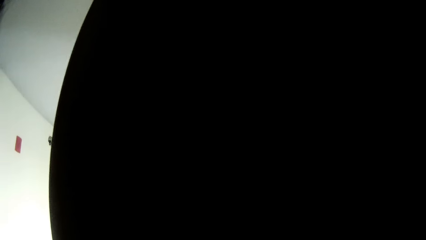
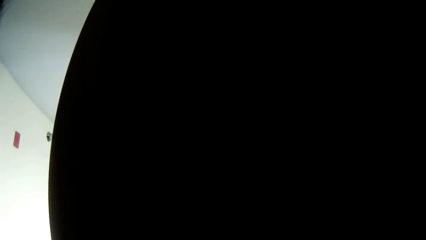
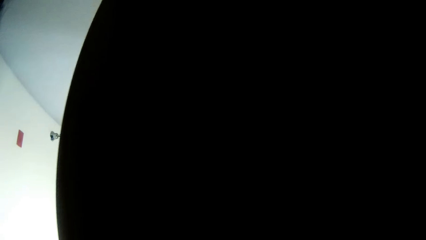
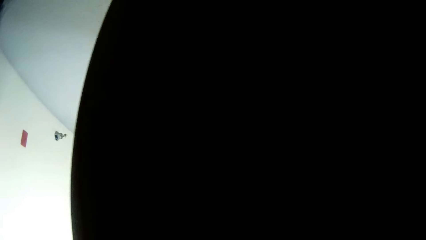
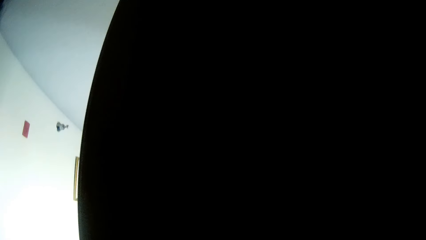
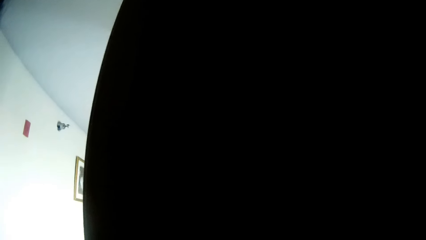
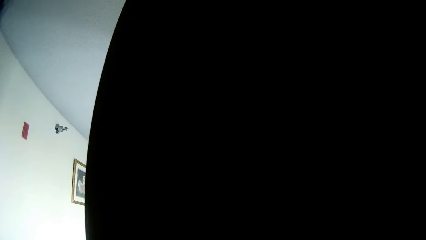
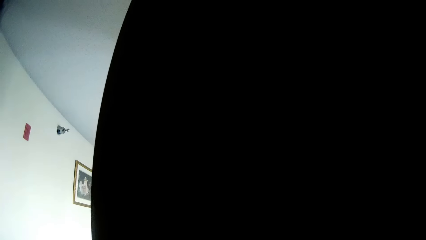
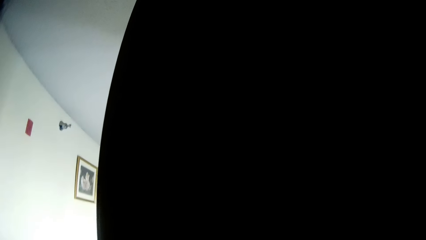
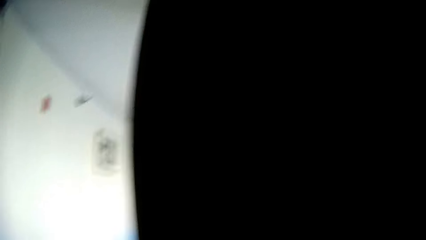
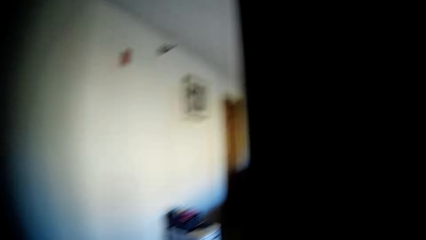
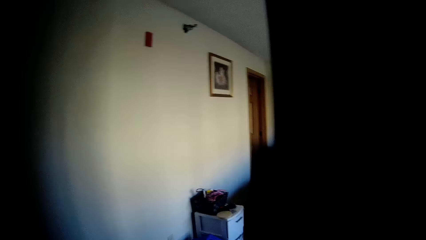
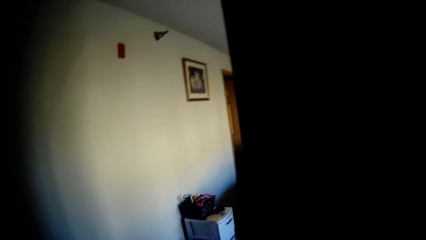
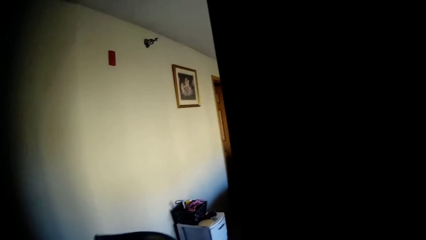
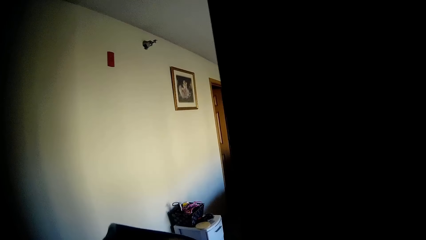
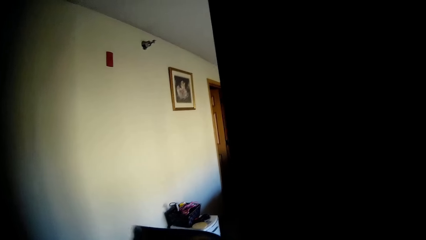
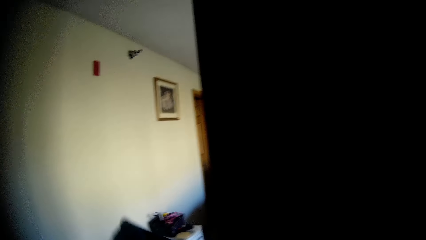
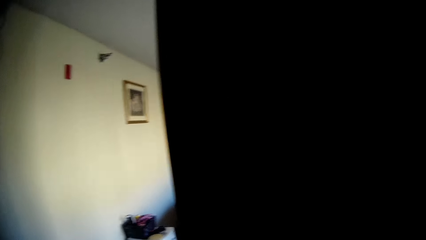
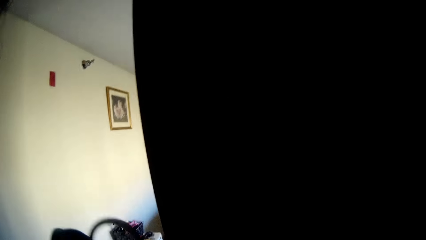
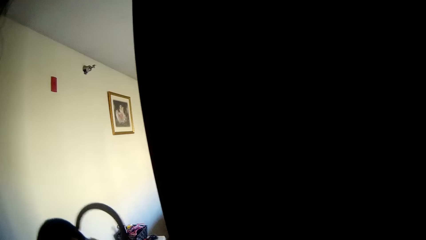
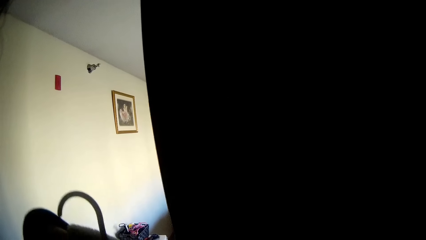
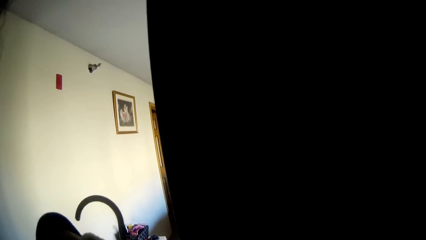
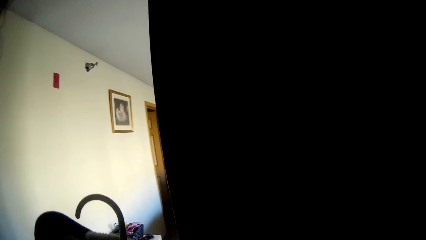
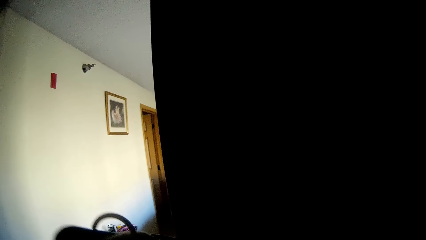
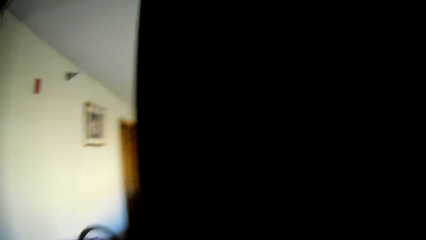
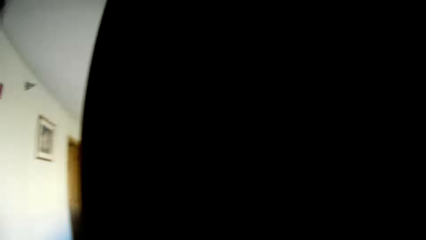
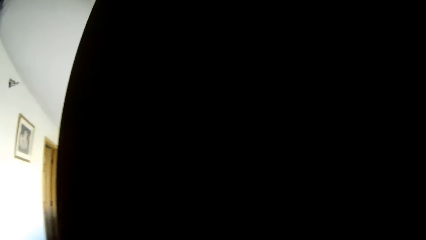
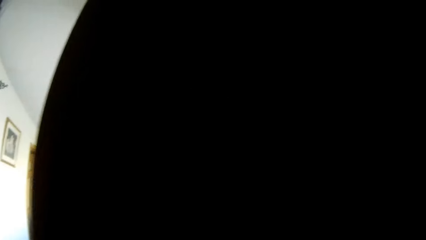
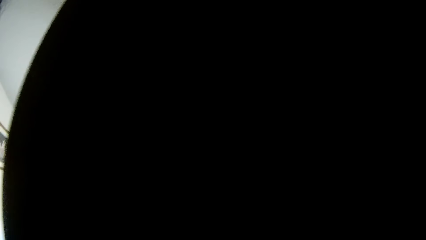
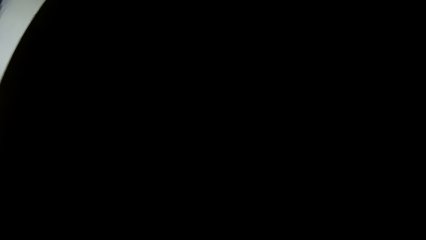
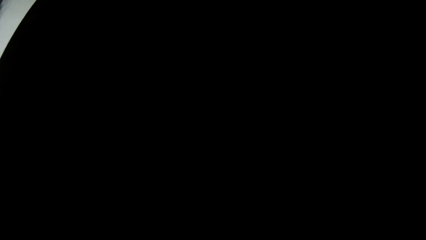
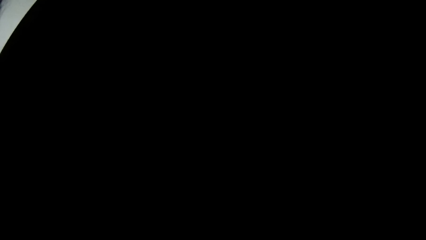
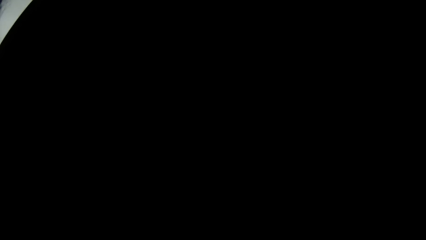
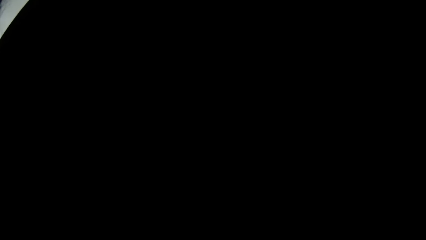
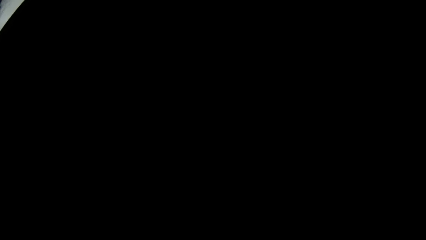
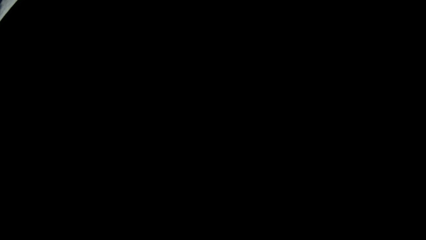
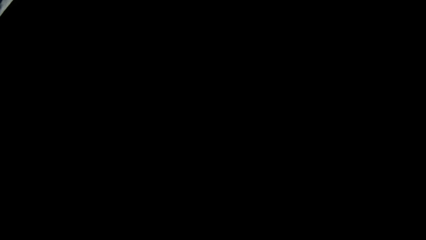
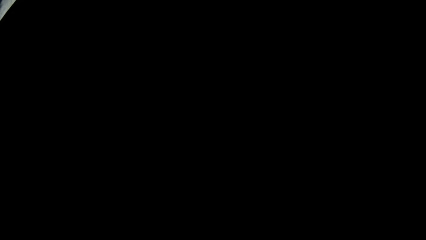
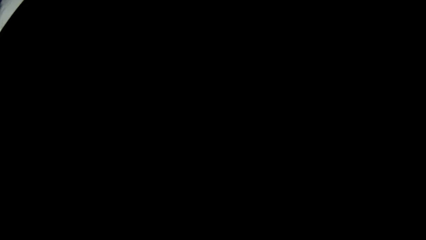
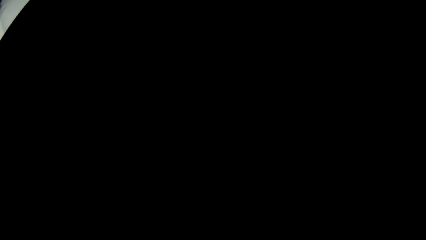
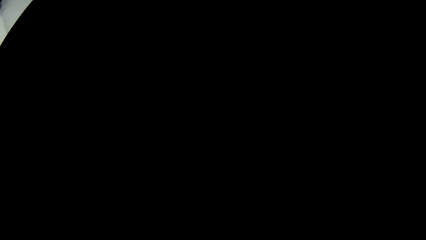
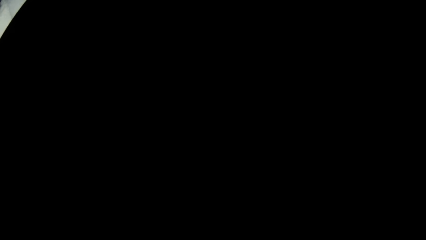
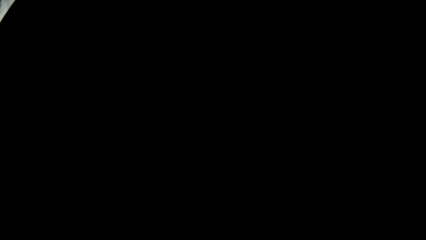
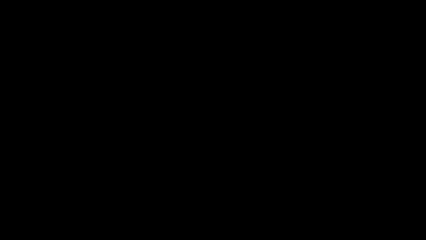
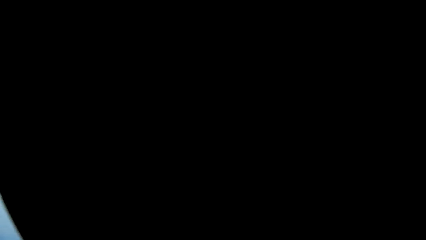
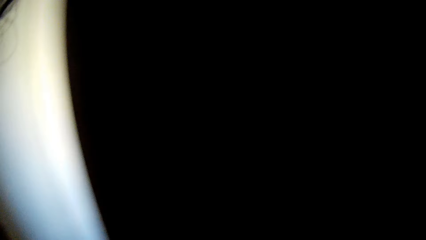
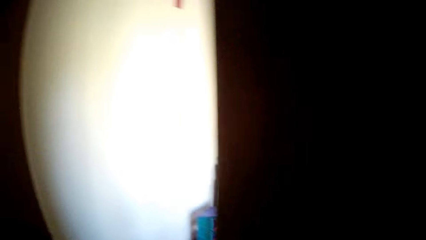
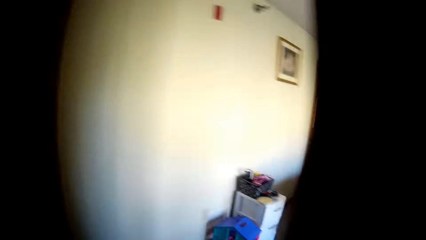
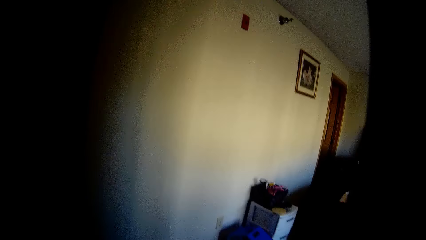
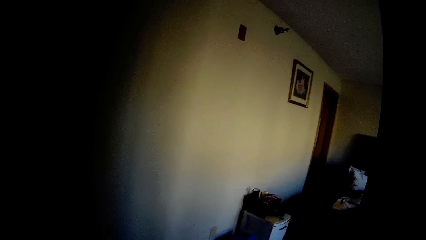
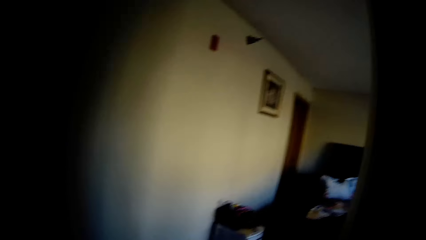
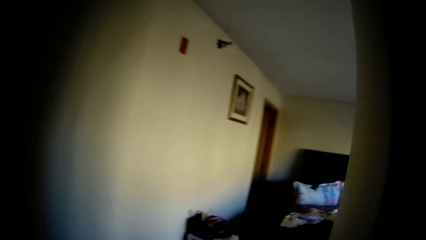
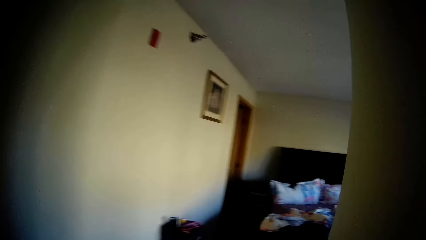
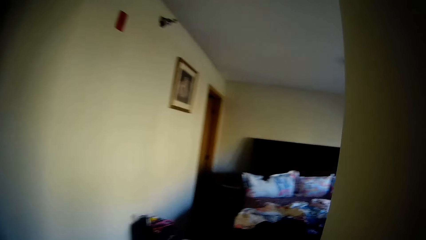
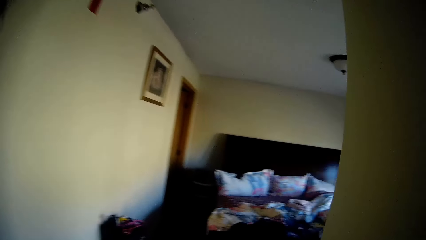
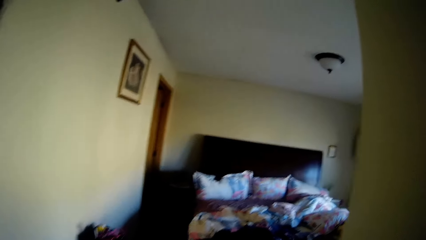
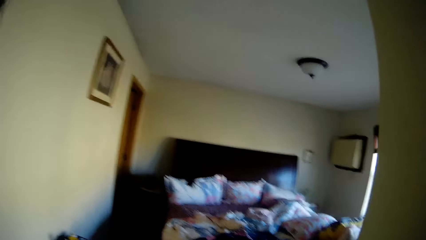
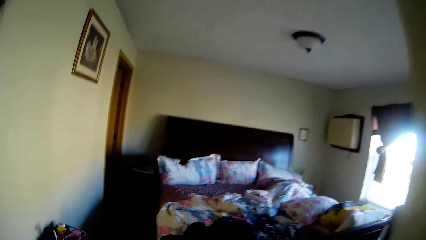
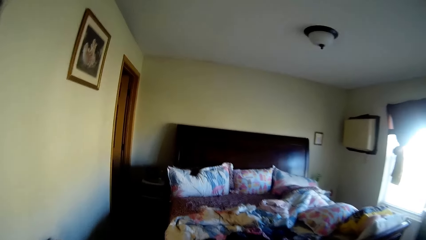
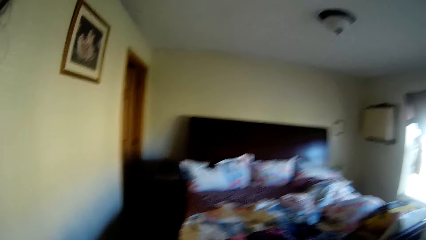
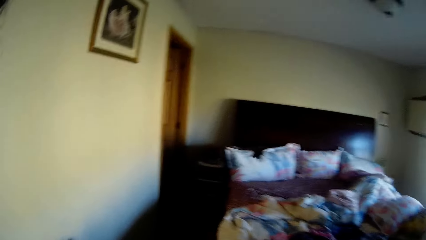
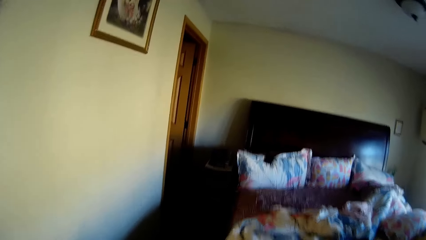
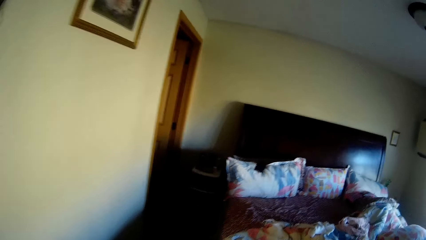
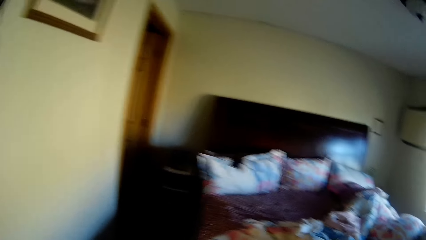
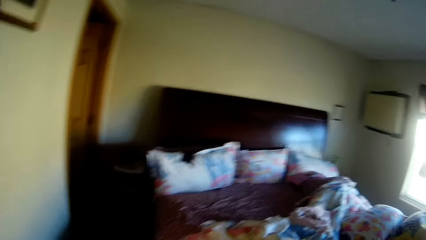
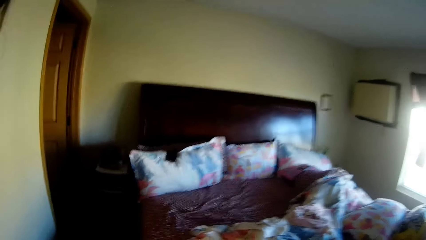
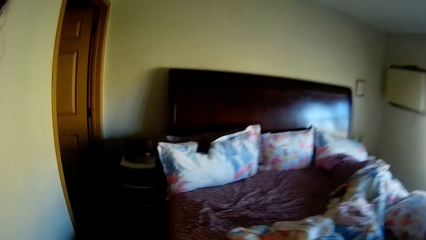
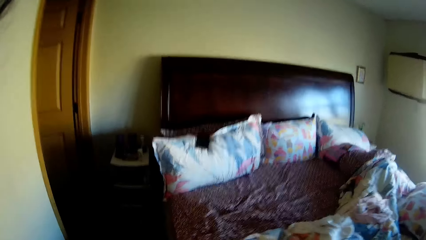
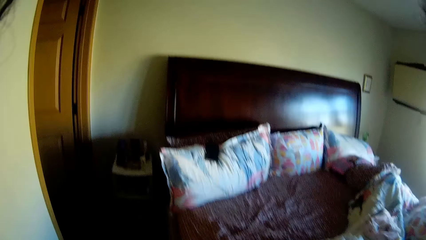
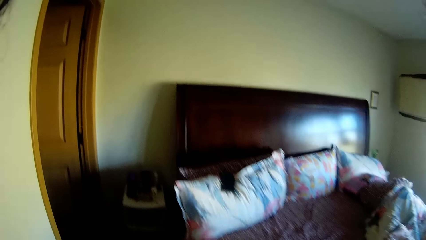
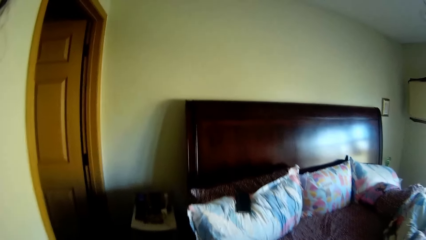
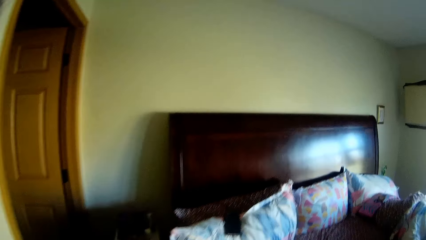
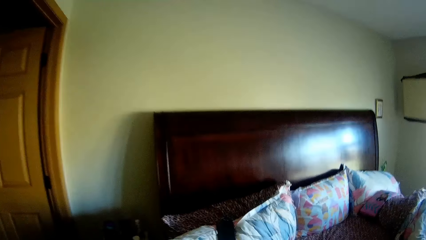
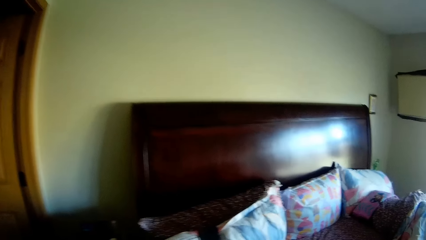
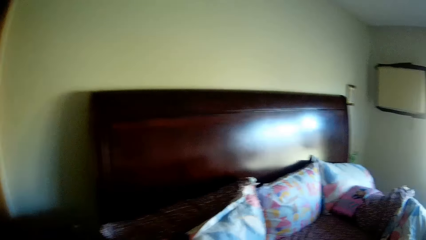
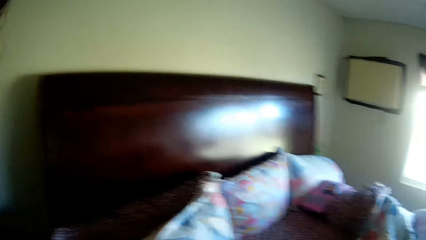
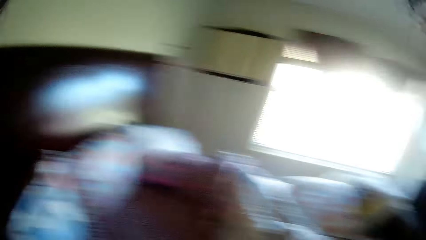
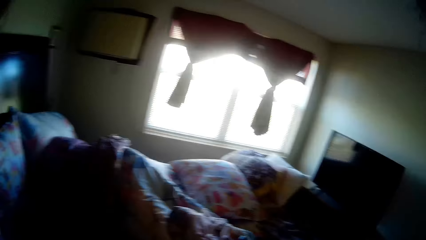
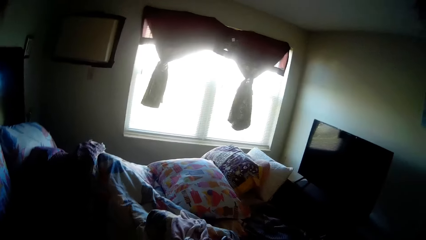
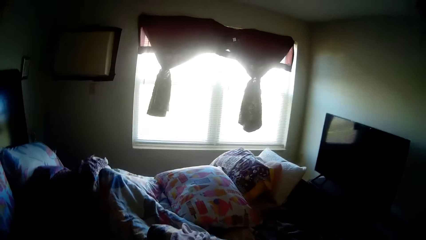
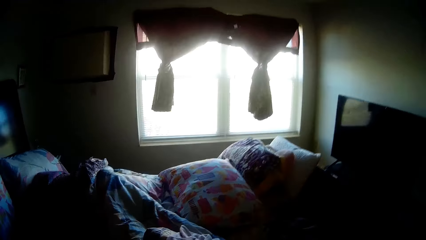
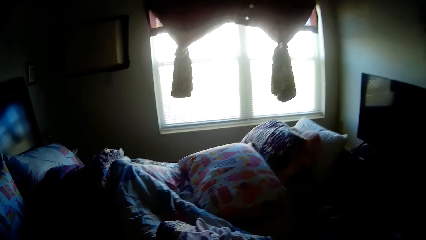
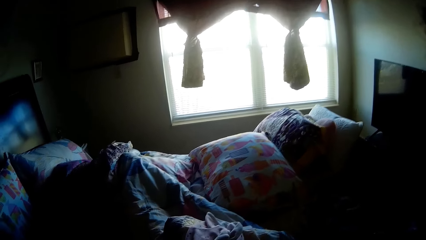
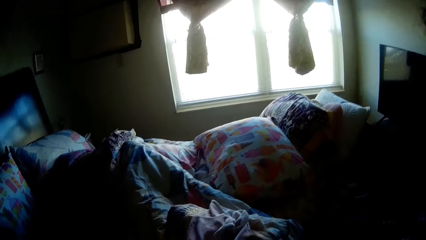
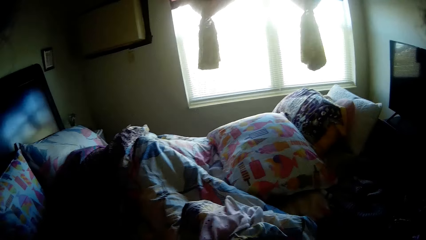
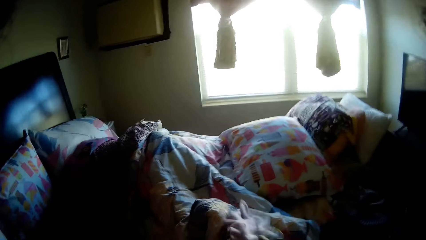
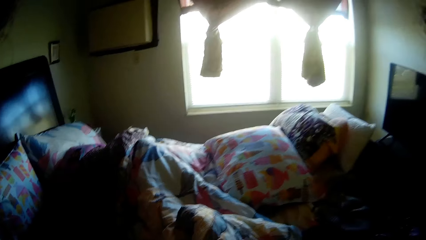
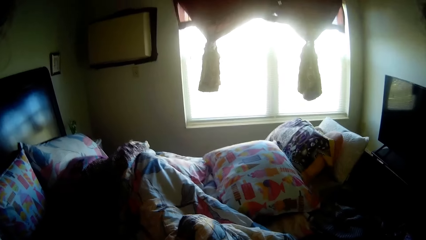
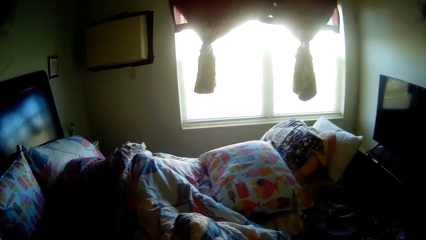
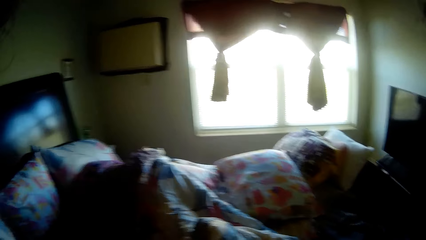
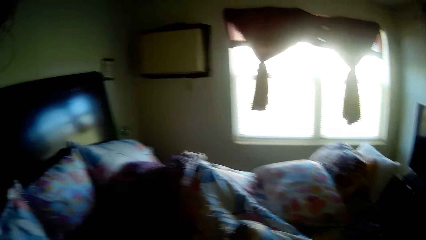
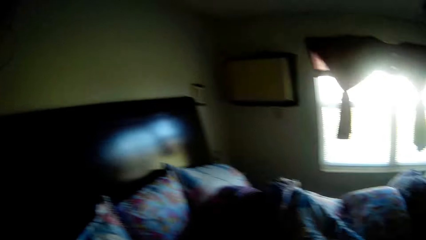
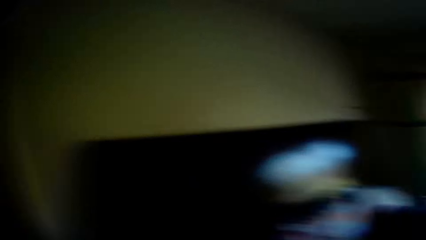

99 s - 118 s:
The camera wearer holds a jacket with both hands. She carries the bag. She enters the bedroom. She picks up a cloth from the bed with her right hand.
